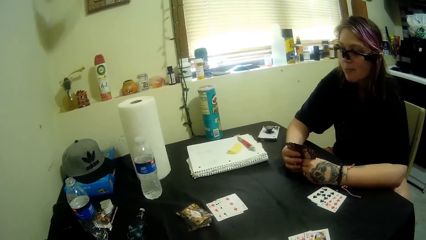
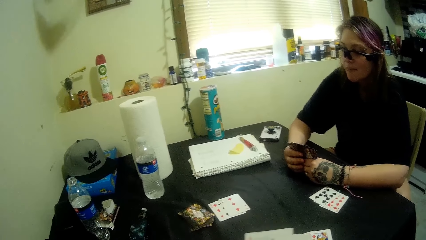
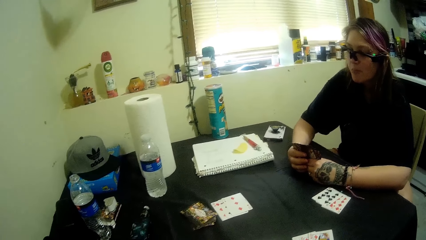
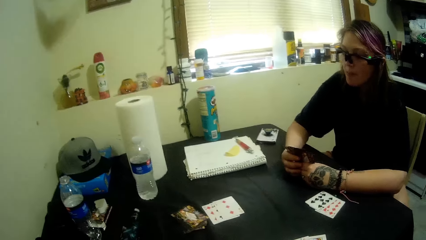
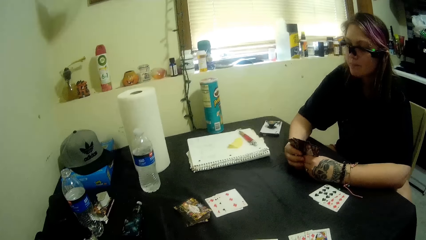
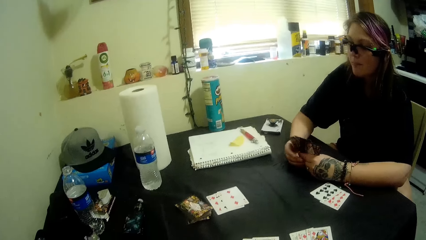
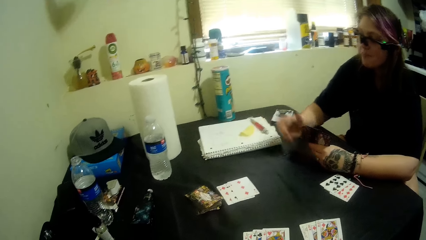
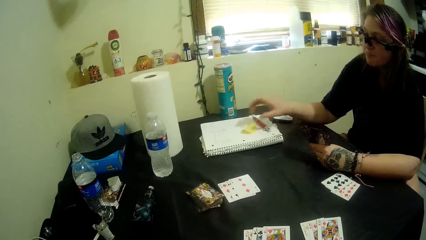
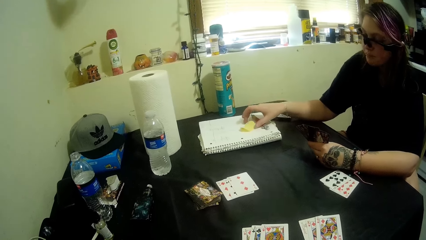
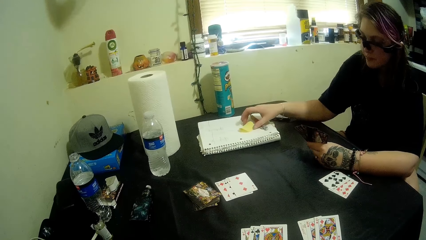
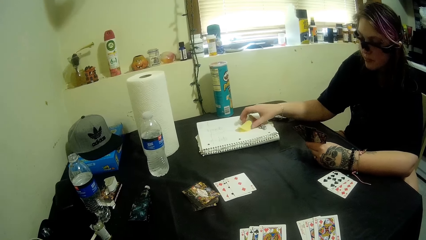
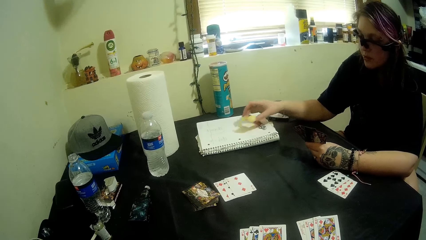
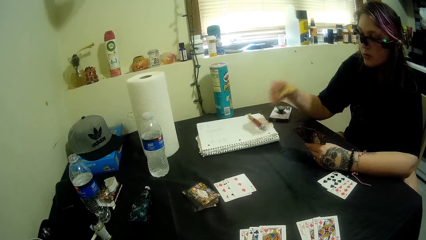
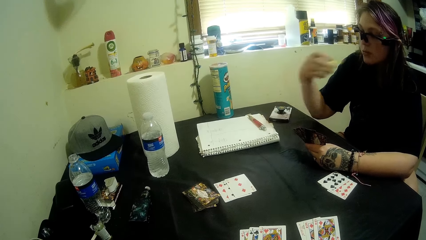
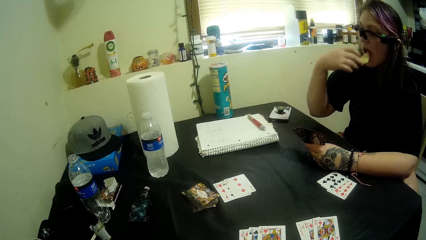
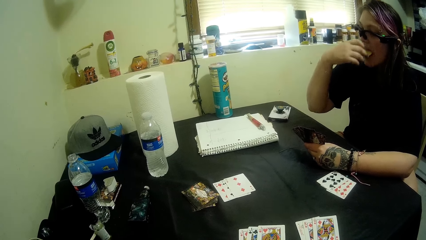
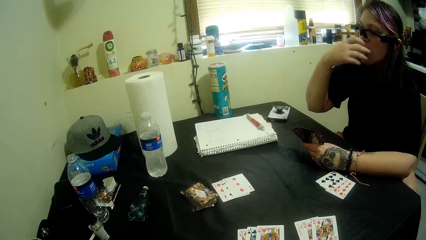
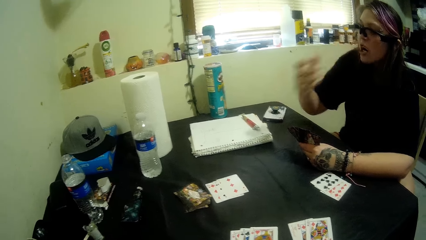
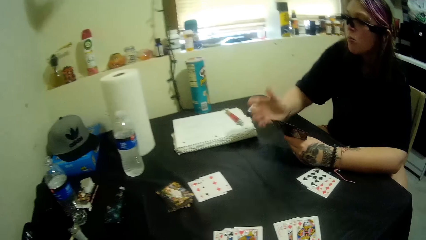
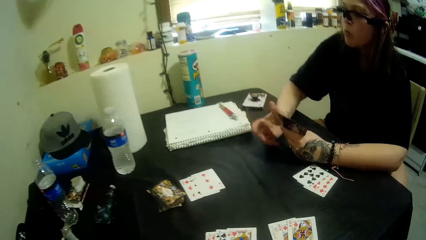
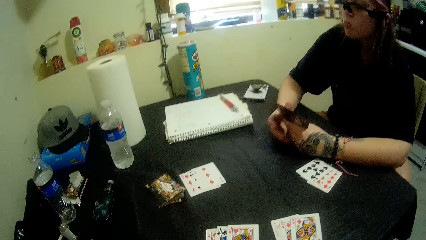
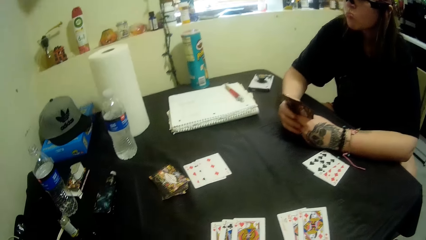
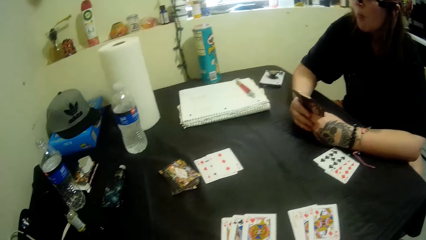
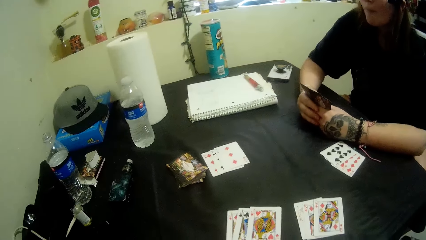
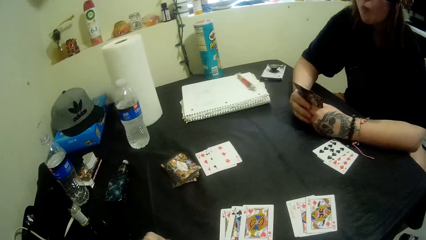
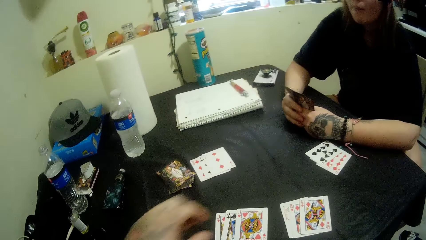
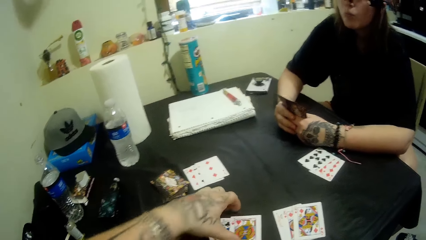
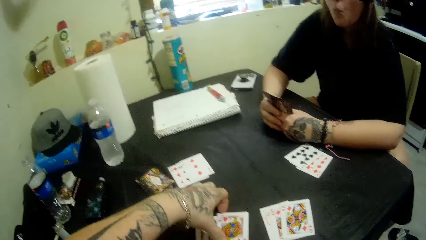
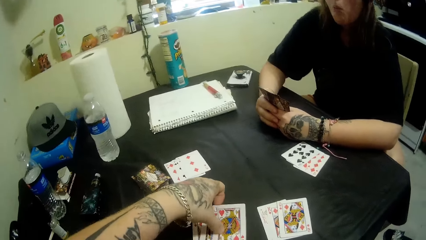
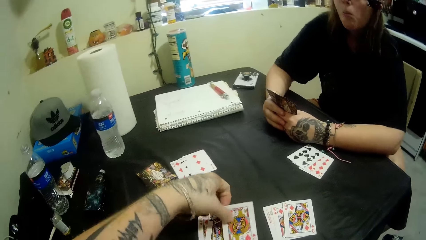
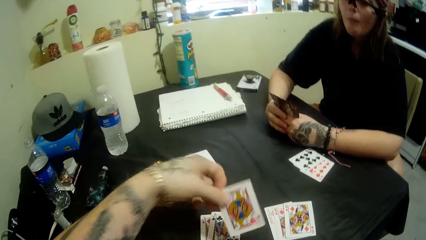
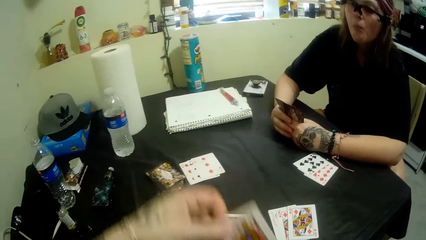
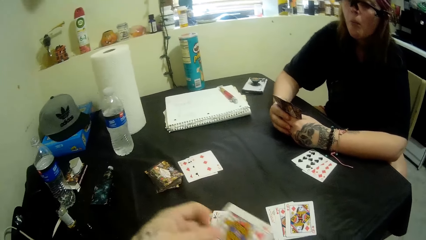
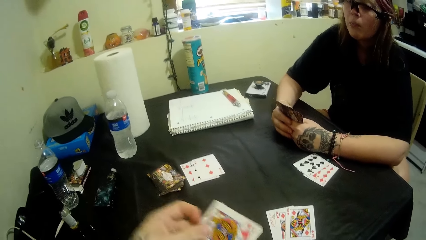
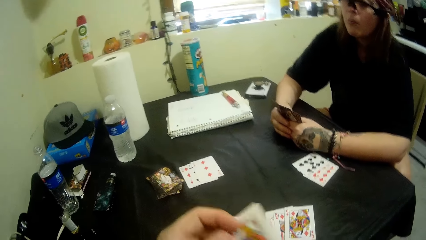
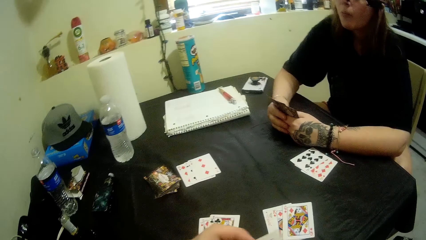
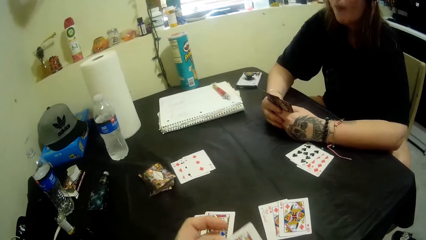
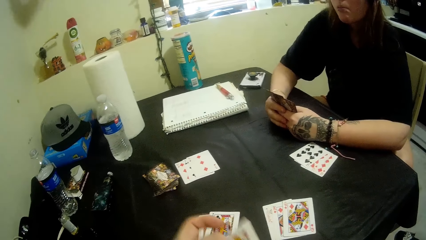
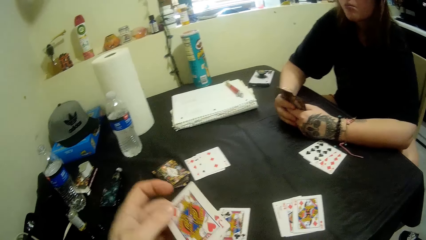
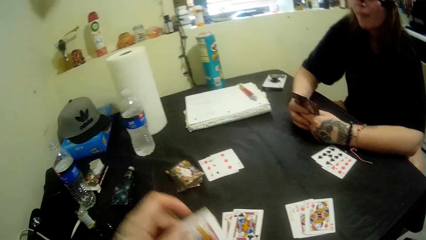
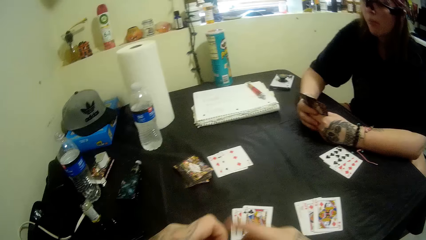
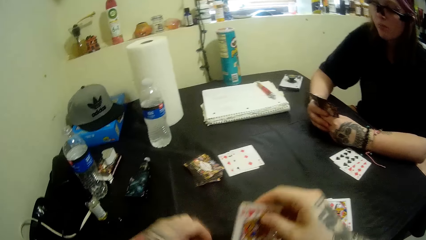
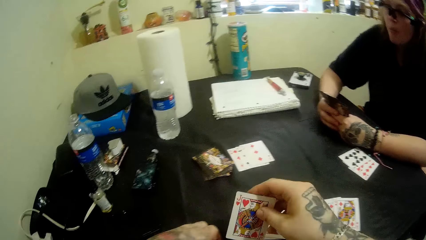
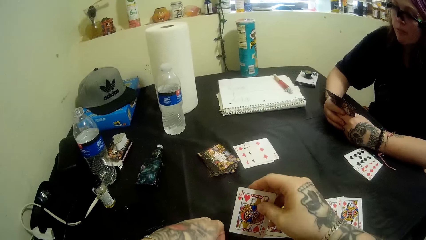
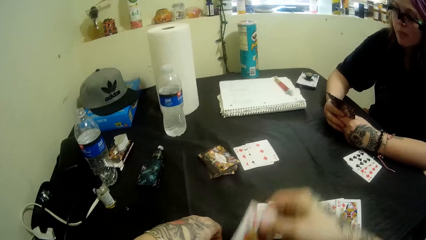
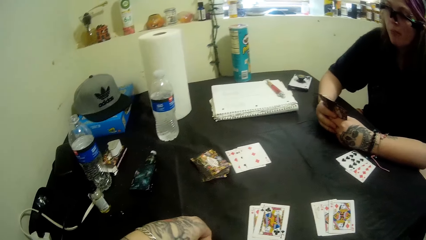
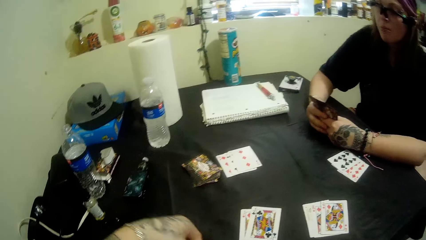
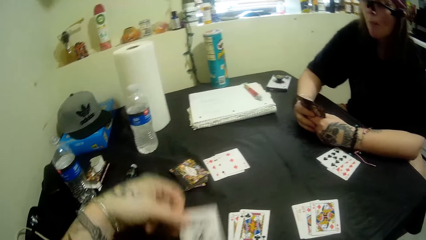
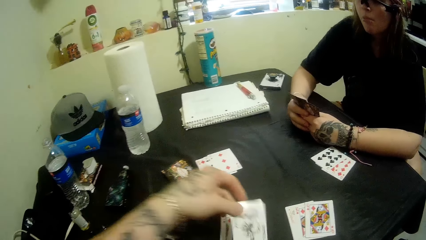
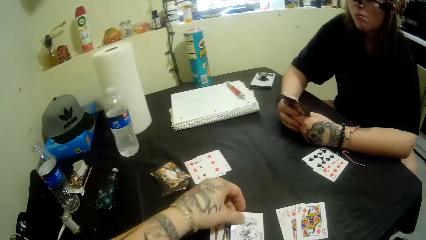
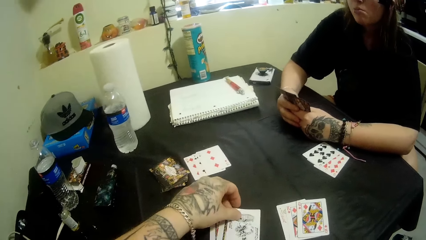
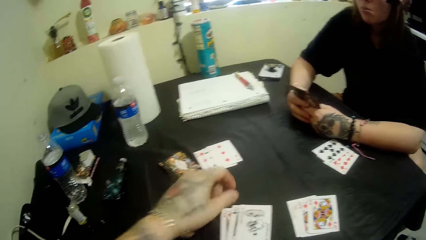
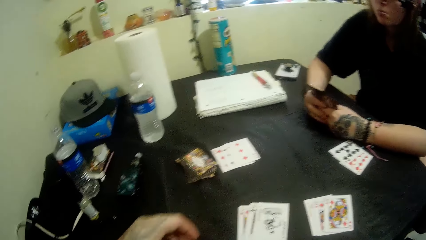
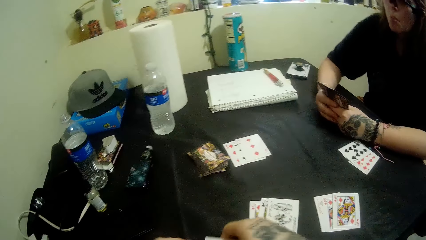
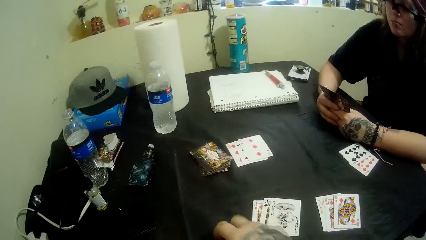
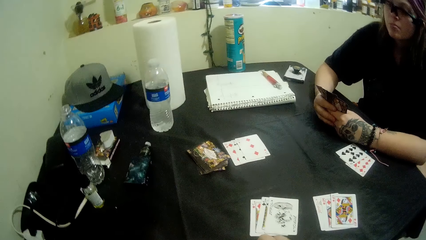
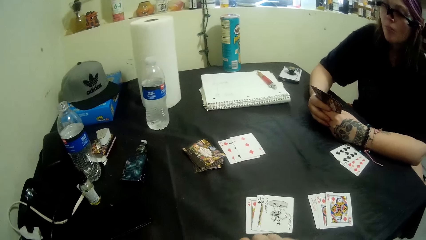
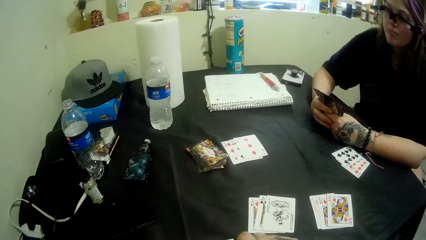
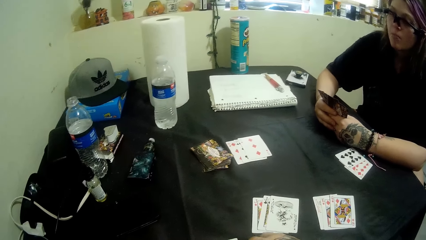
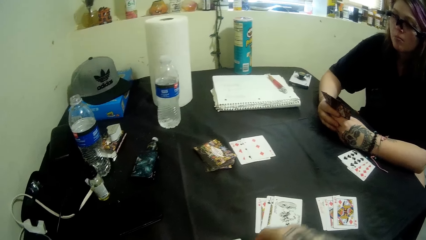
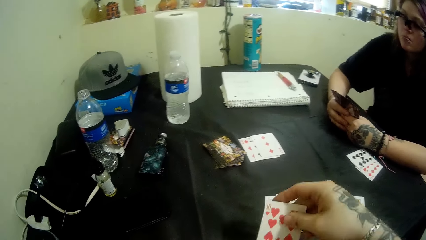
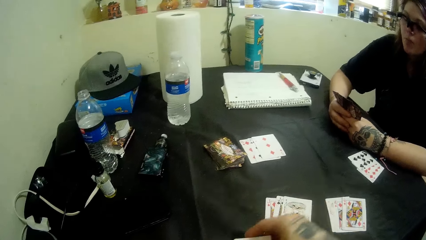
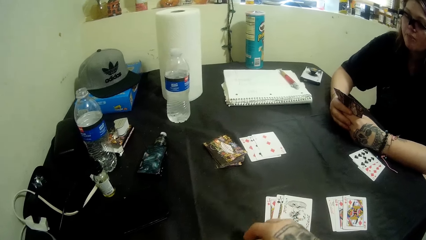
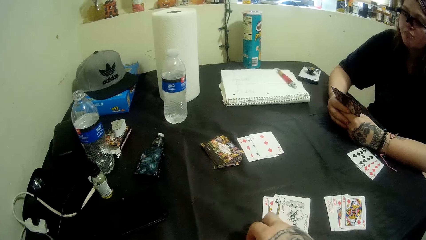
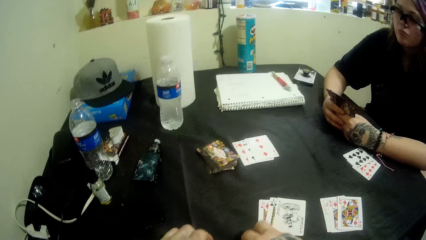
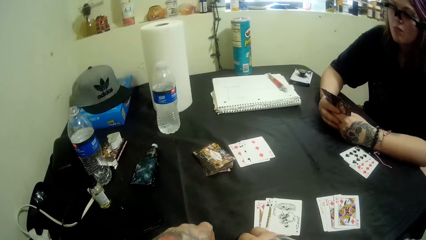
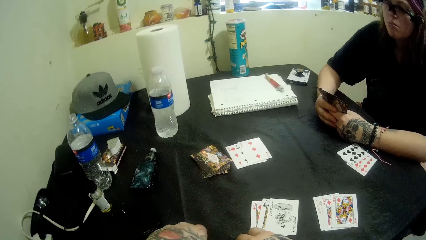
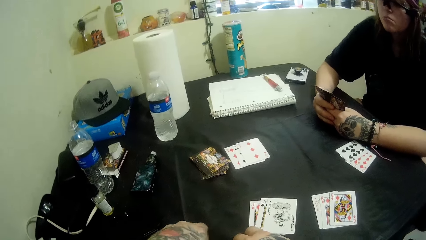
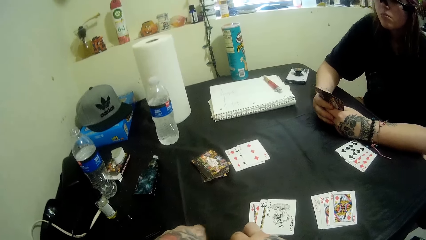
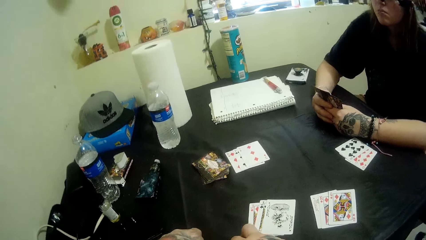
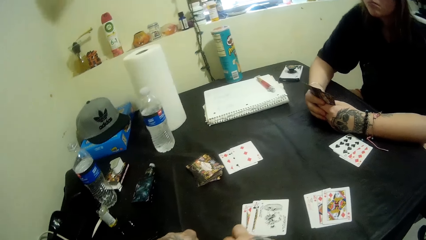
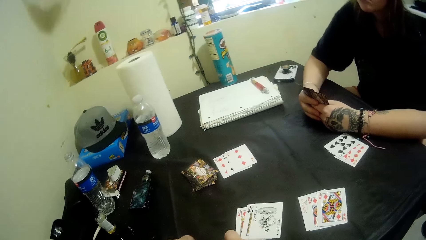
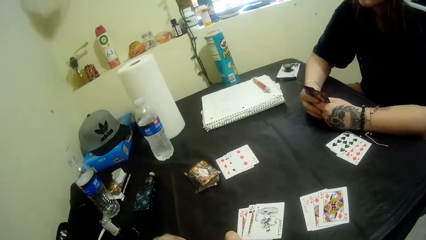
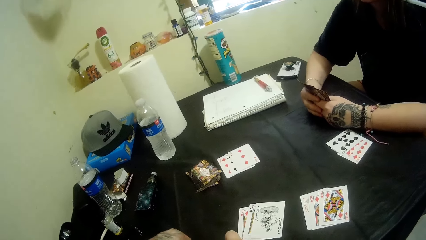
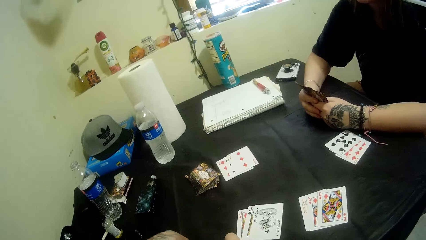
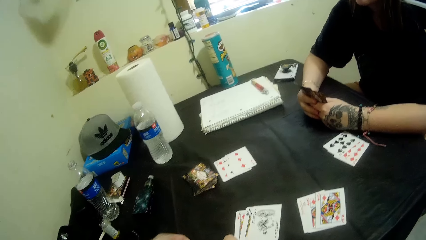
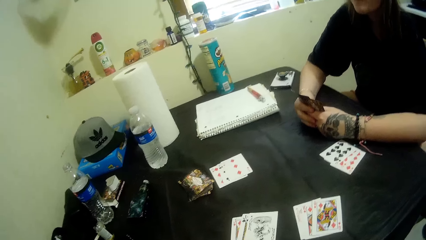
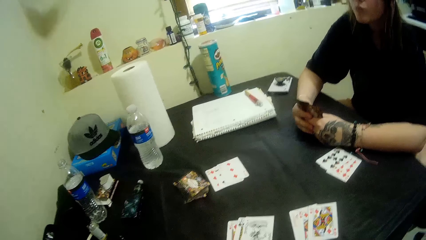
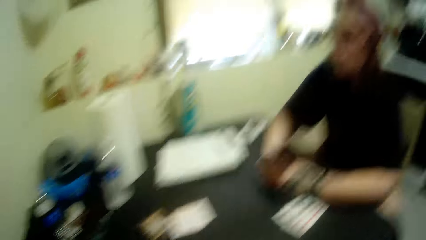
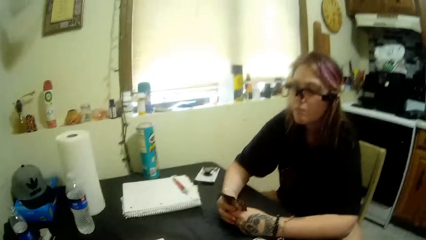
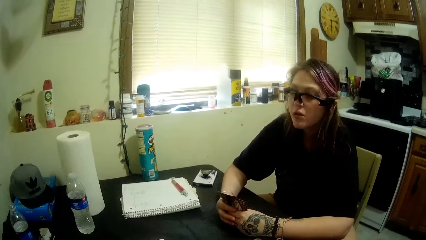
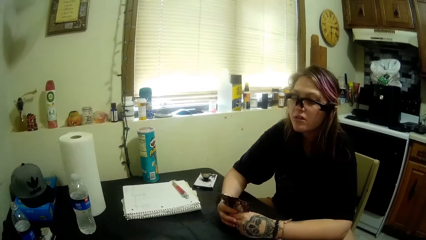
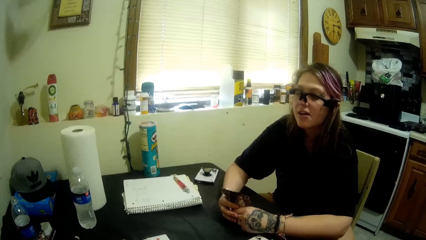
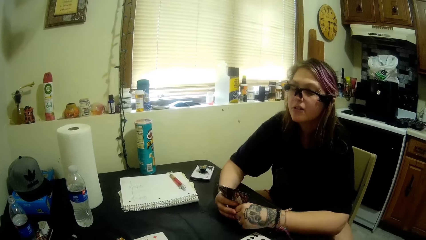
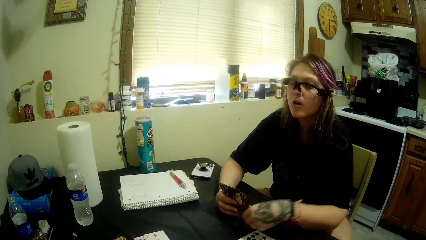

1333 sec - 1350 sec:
A woman eats part of the snacks on the table. The camera wearer picks up a card from the table. They swap the card with another card.
